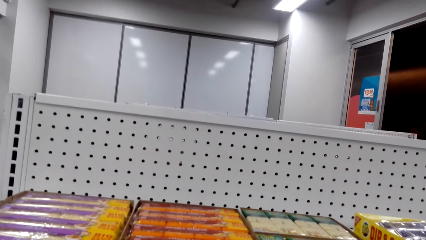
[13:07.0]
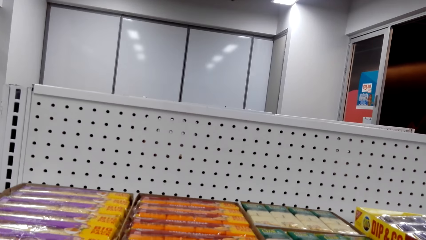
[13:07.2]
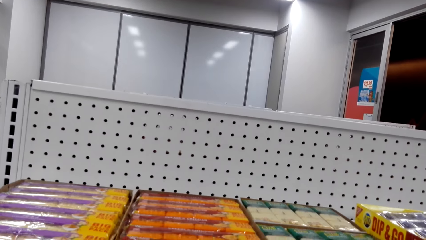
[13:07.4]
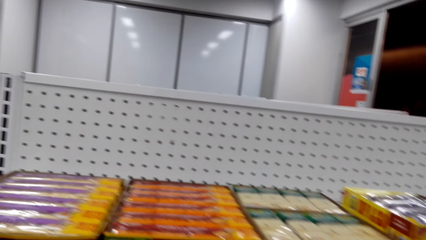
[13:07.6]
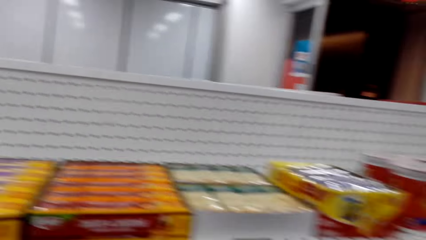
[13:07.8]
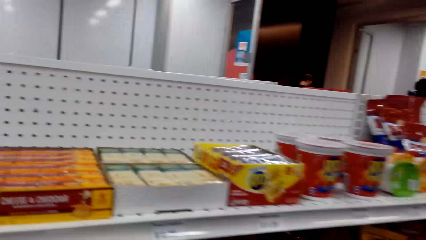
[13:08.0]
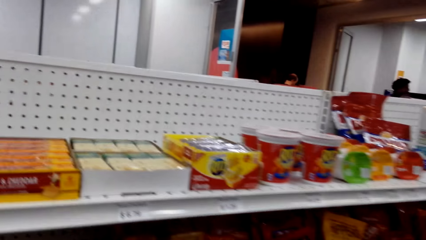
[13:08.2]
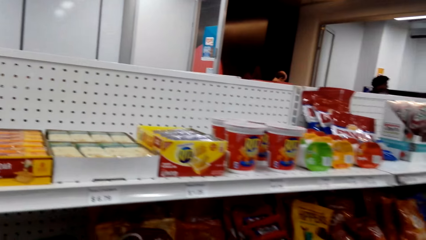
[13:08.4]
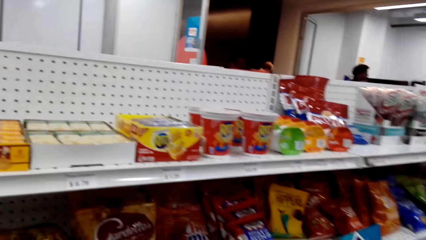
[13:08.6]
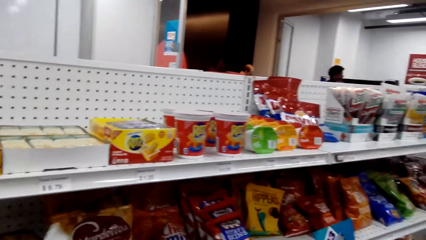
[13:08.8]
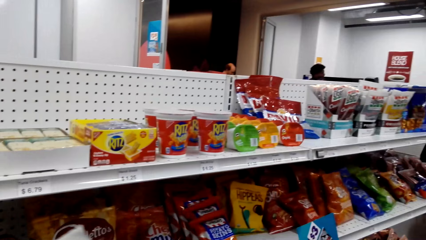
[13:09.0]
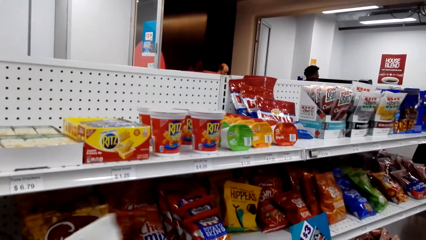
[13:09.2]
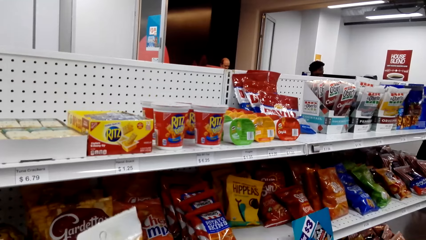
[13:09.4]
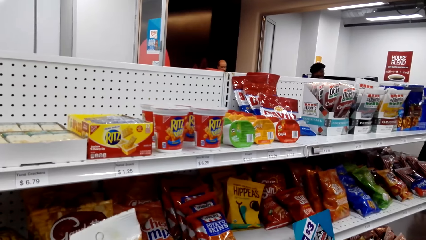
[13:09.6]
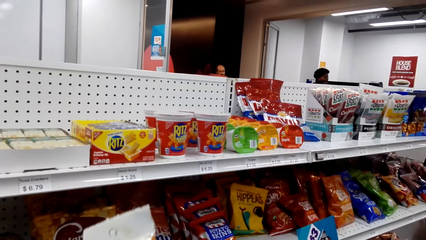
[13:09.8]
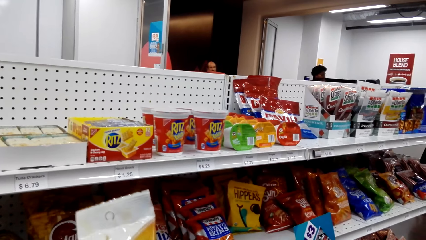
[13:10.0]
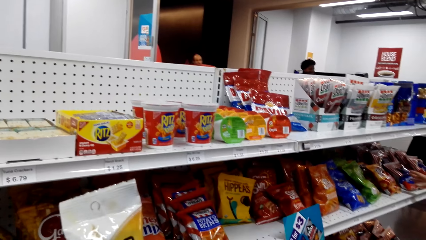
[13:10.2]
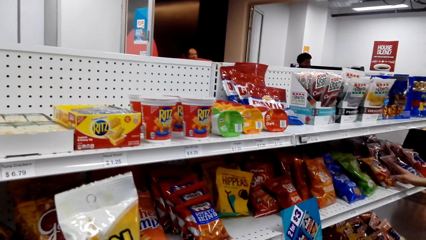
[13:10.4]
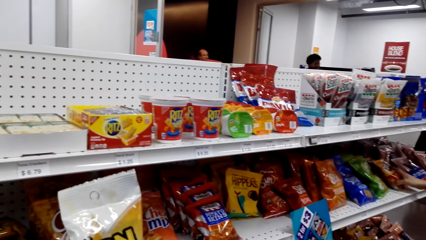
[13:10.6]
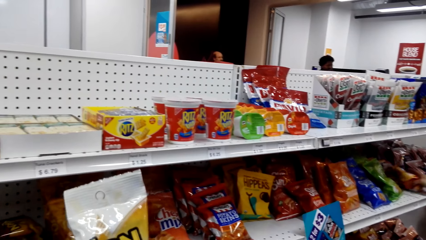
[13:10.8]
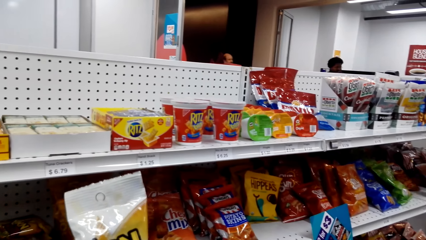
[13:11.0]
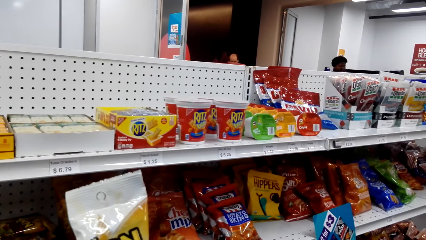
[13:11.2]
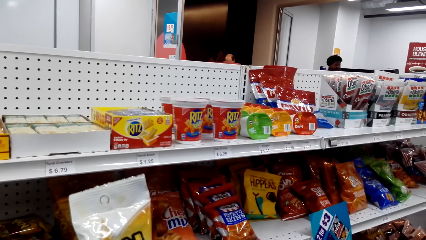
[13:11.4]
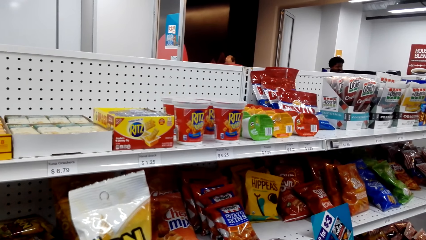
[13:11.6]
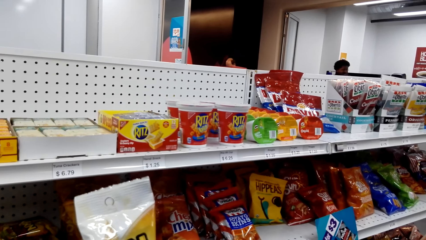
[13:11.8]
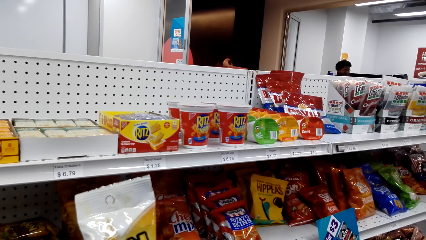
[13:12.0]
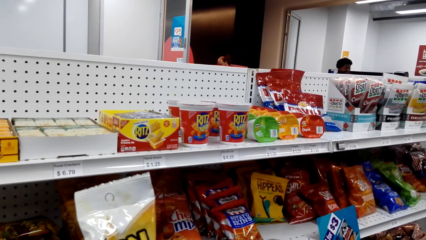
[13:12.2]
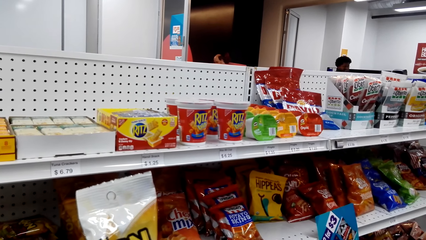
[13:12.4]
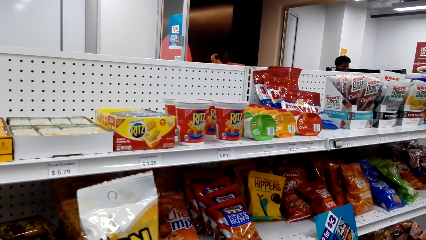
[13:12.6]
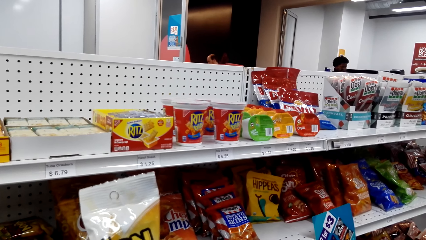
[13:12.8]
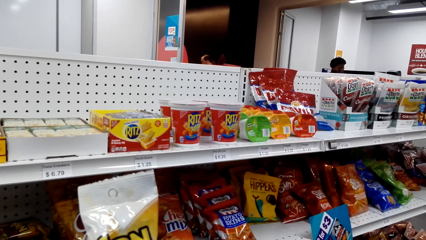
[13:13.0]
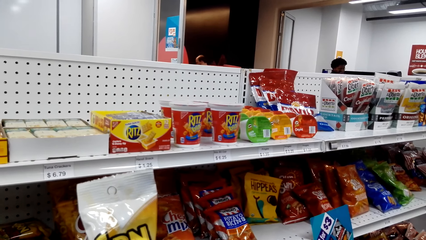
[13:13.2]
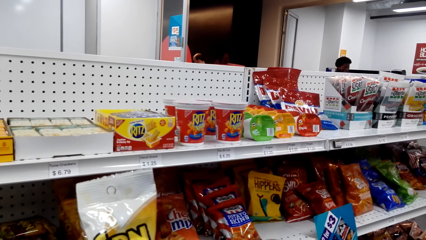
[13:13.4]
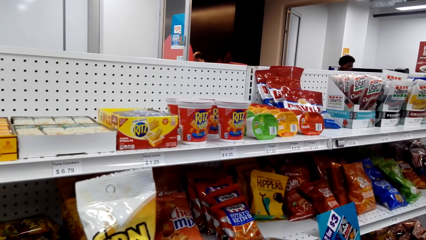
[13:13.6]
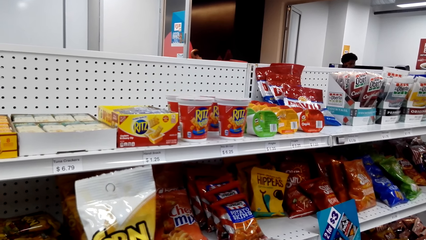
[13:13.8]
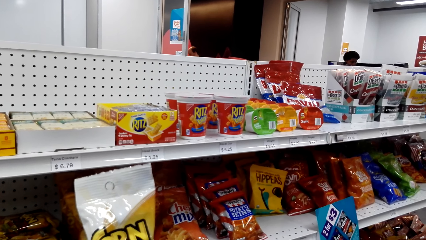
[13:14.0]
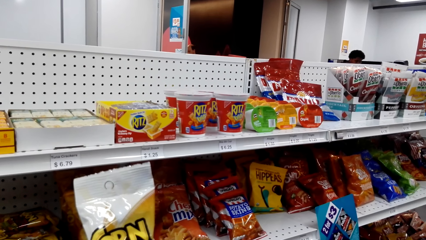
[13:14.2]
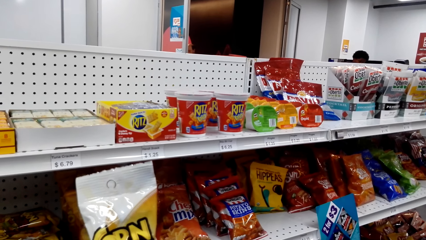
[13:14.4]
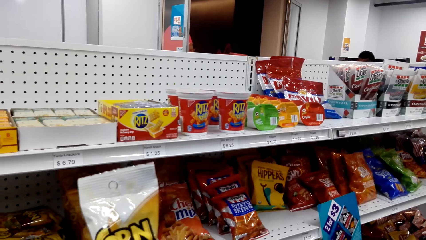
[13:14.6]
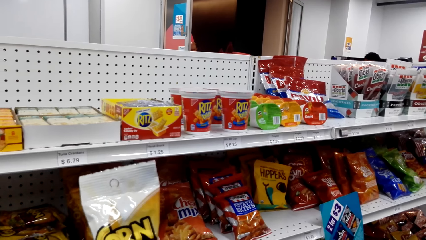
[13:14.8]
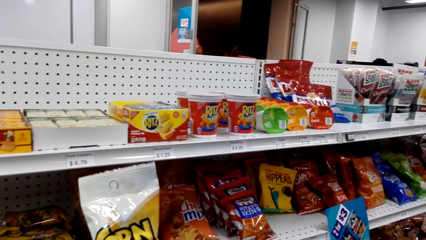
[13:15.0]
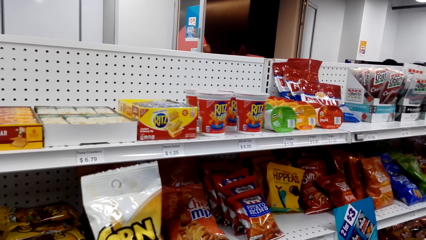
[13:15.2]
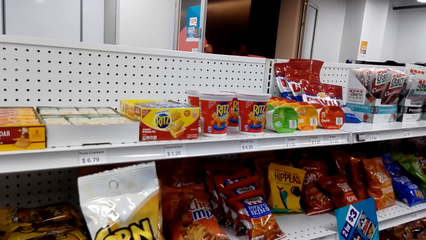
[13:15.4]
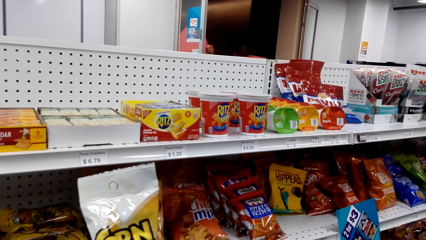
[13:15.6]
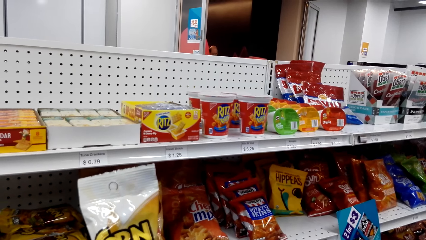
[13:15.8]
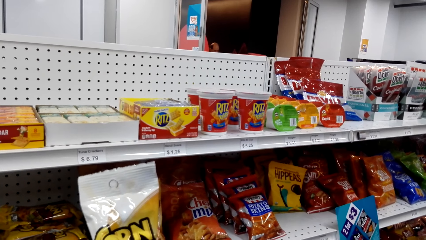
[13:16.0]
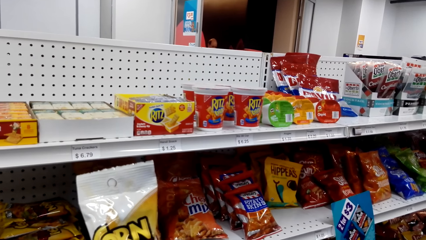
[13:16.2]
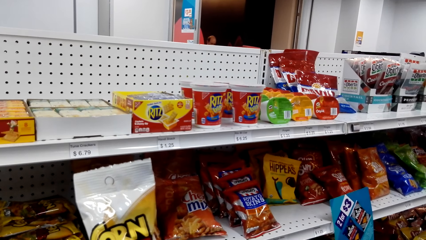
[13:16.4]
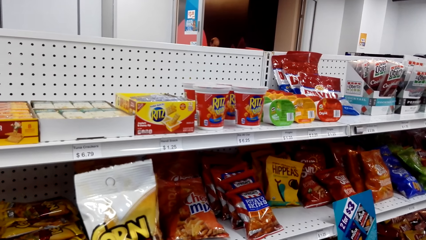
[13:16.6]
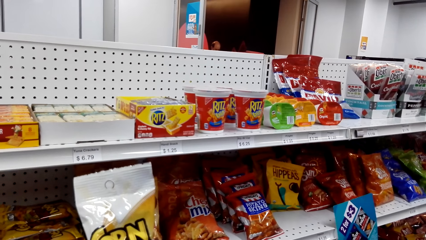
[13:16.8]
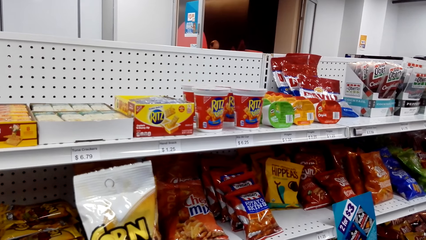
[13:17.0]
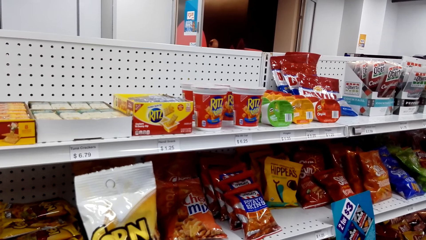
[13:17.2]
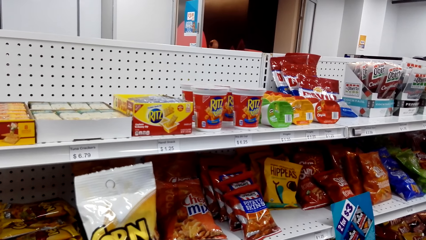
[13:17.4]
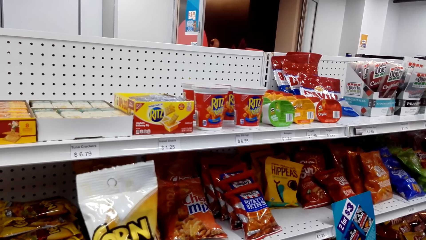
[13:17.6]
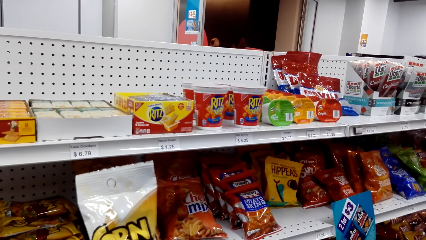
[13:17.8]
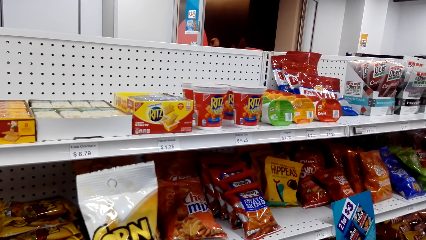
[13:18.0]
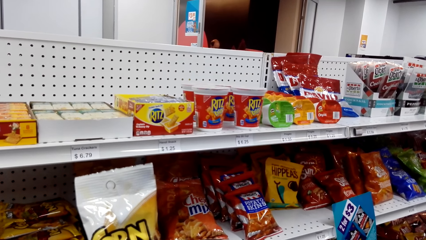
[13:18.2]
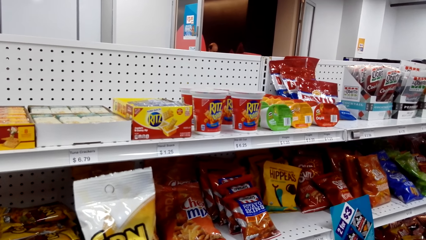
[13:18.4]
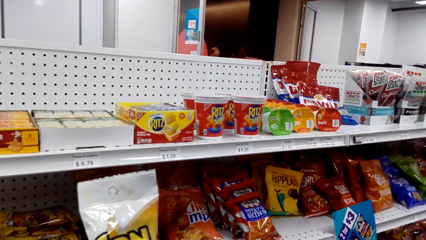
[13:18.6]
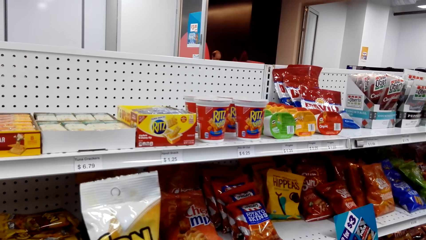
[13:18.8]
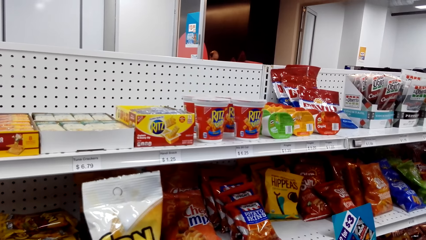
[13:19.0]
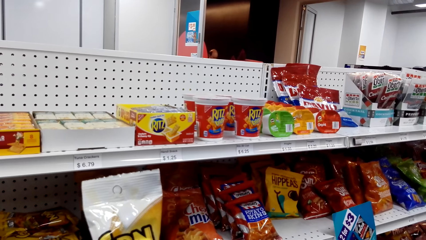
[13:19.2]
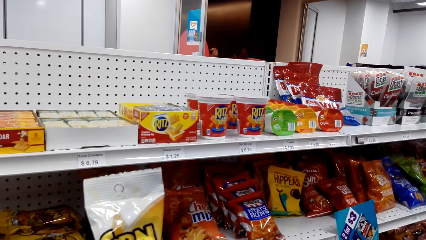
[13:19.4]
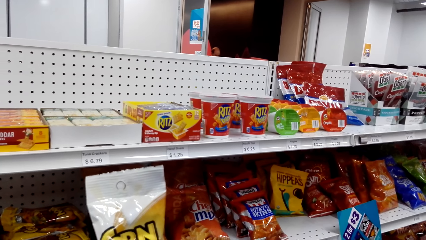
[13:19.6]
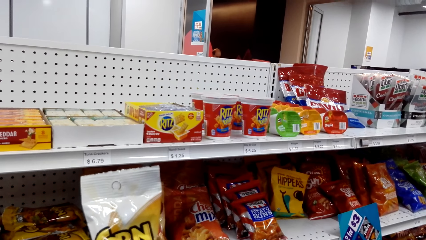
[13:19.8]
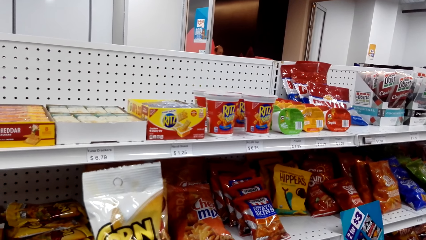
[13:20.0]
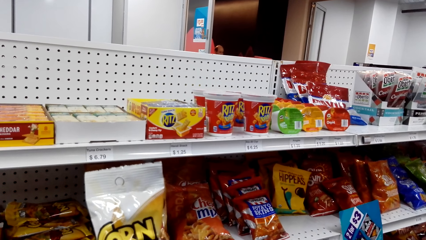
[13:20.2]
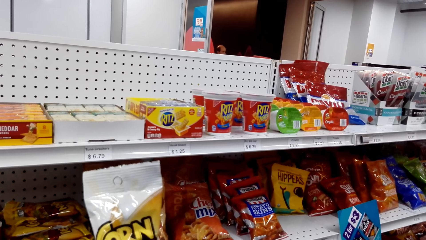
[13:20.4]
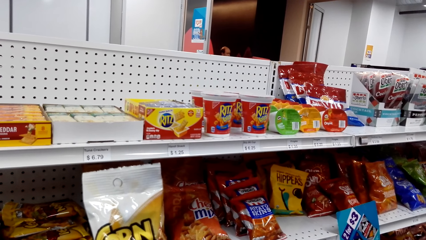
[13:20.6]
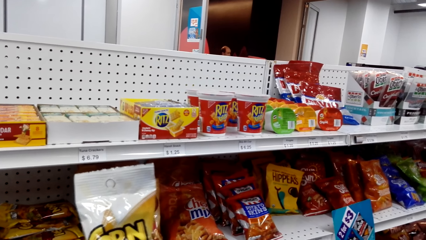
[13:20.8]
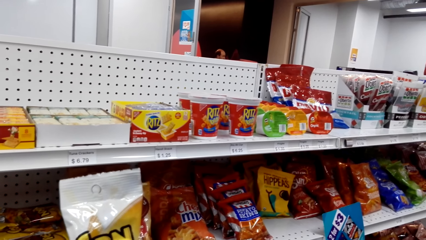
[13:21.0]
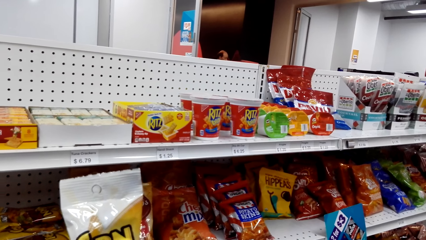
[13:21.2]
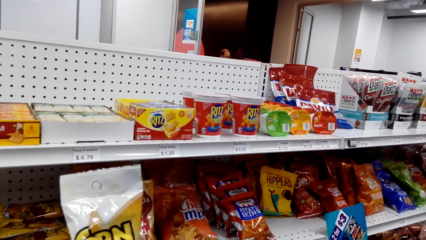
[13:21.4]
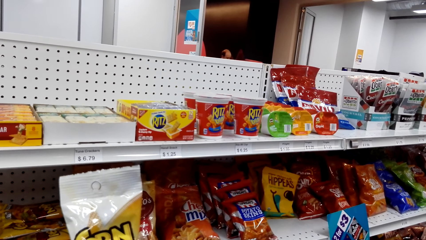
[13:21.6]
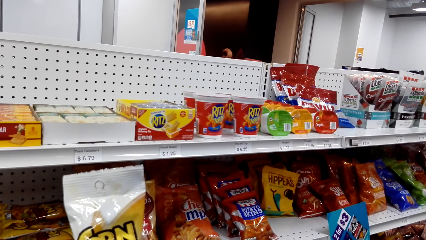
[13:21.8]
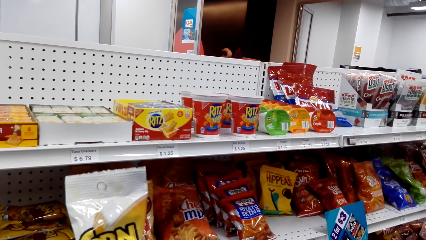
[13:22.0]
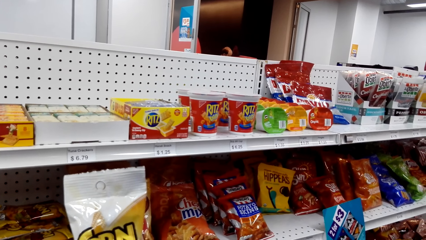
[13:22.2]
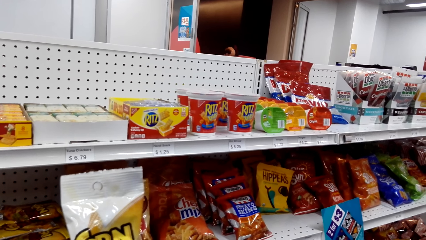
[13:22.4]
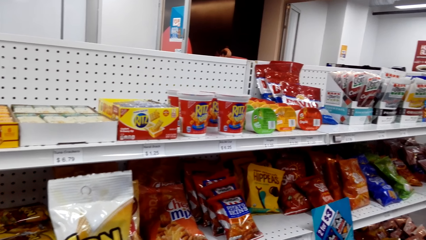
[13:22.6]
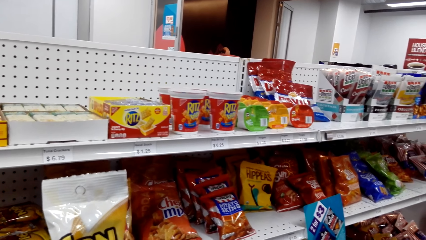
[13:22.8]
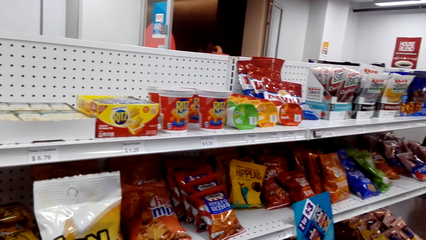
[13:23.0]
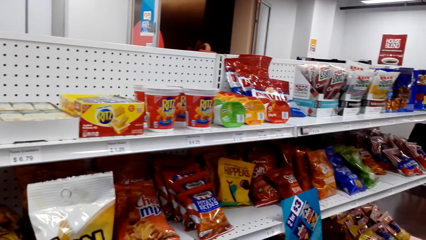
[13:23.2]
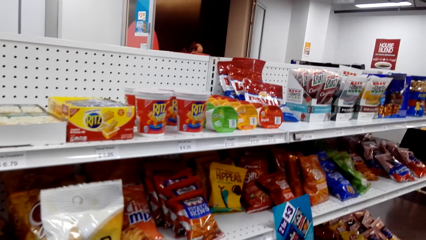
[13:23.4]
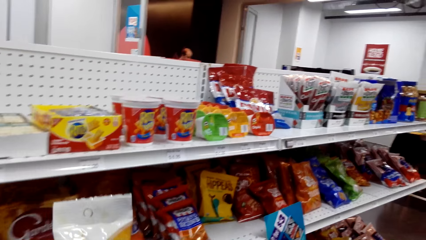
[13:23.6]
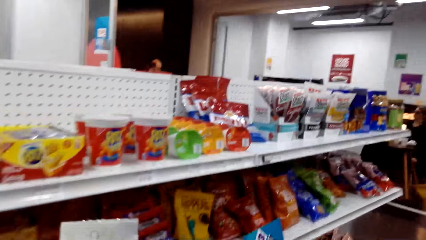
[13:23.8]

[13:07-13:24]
The camera wearer picks up corn oil from the shelf. They look at the items.
